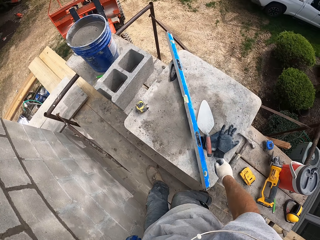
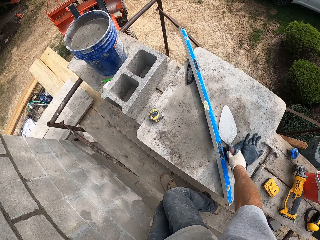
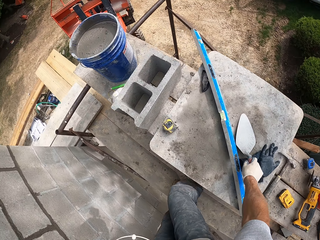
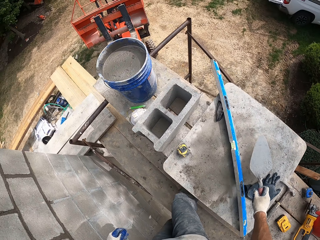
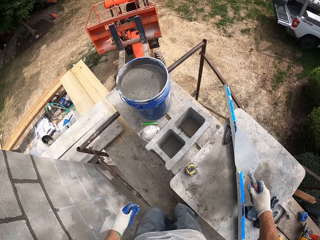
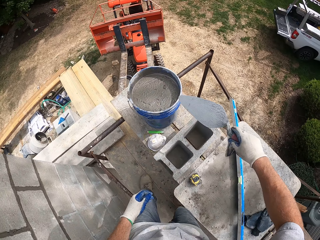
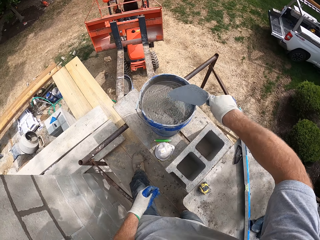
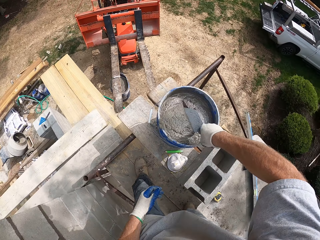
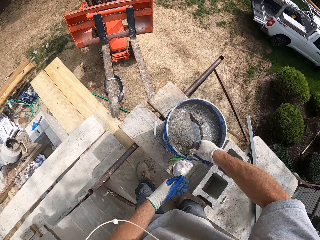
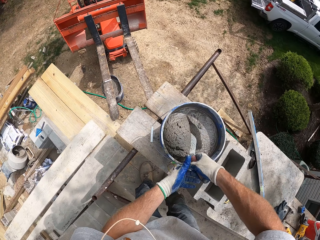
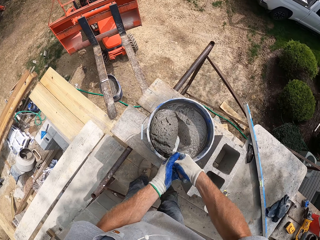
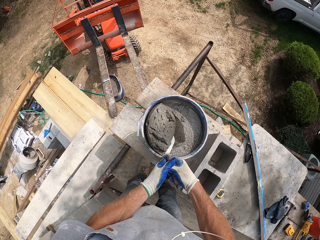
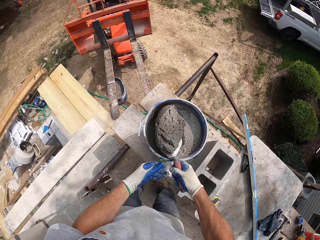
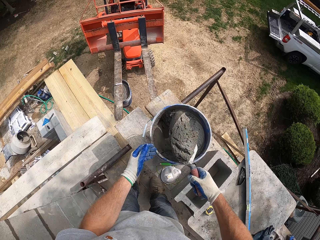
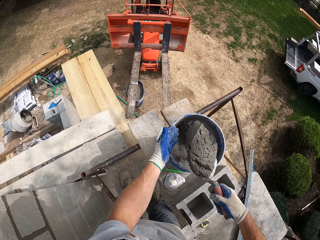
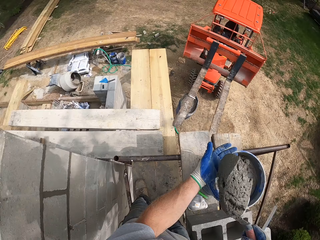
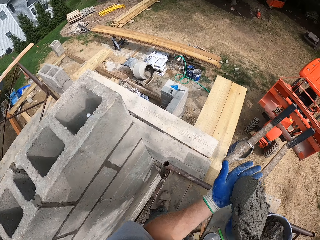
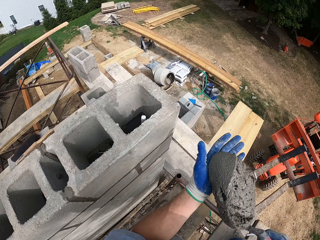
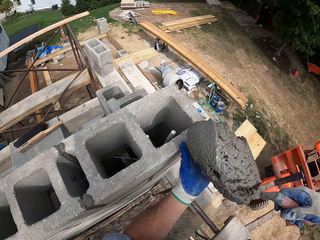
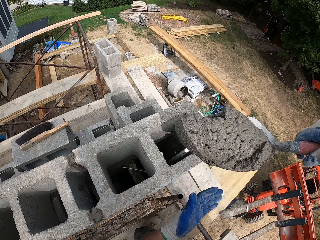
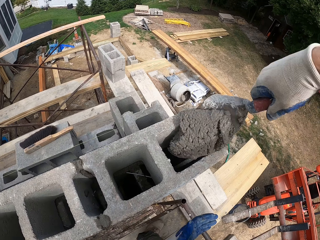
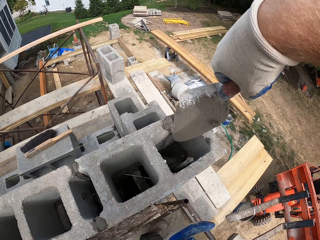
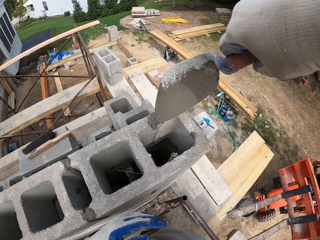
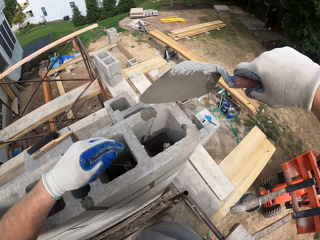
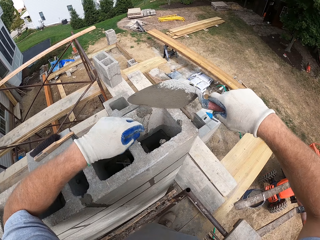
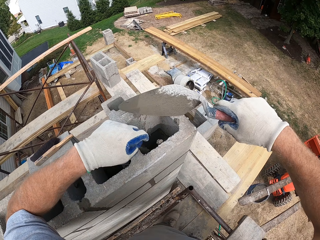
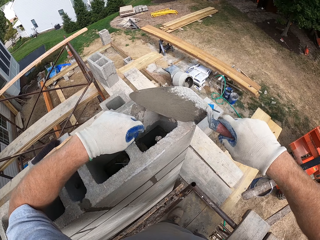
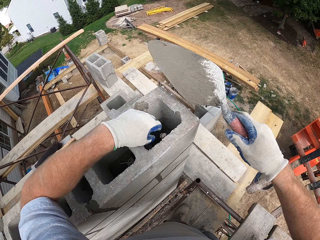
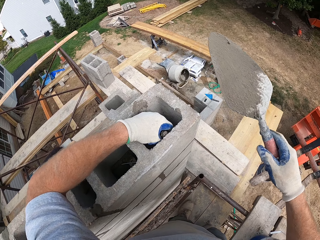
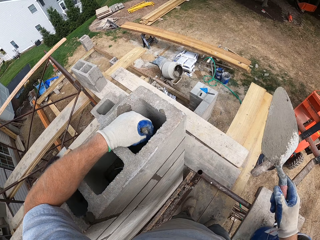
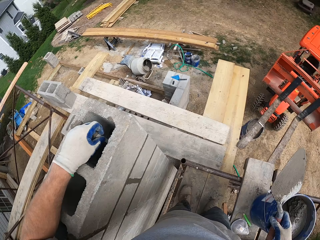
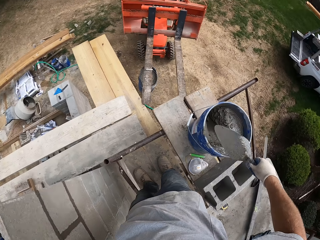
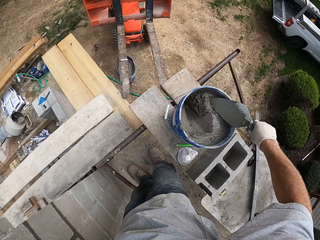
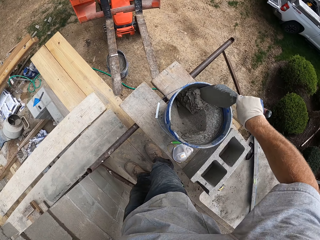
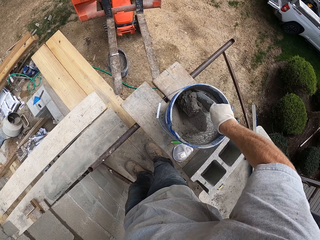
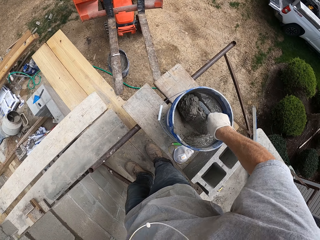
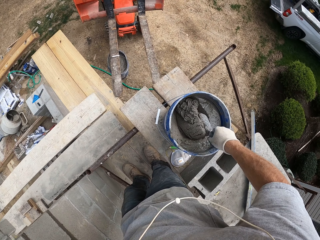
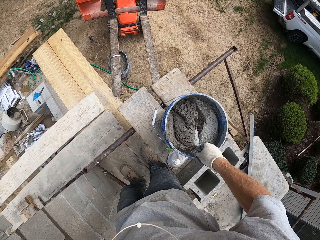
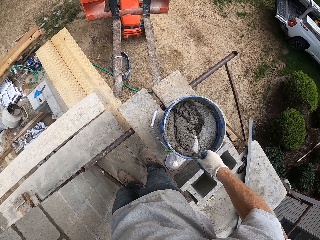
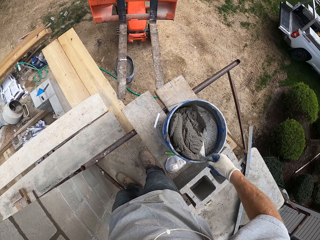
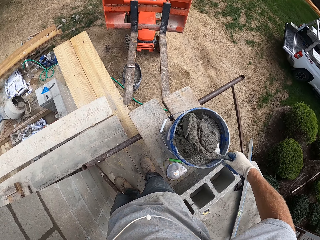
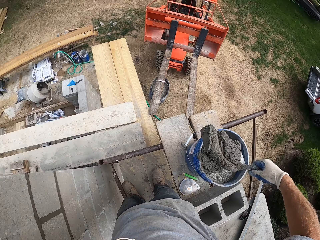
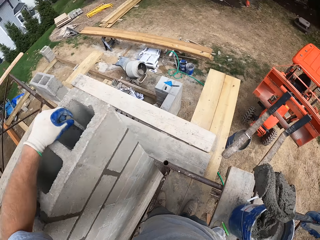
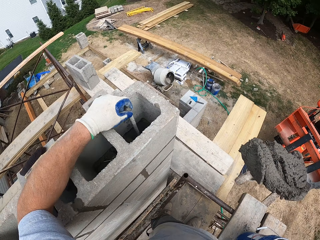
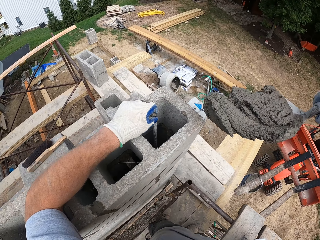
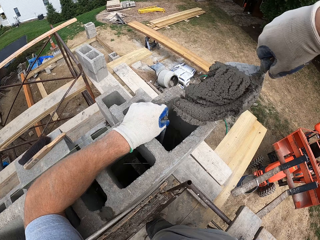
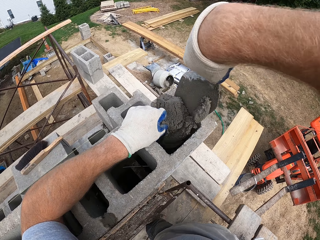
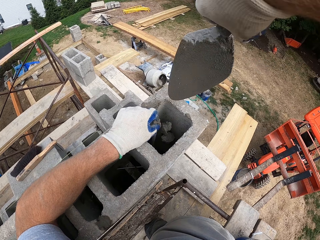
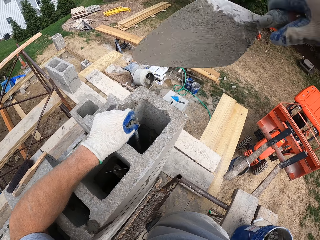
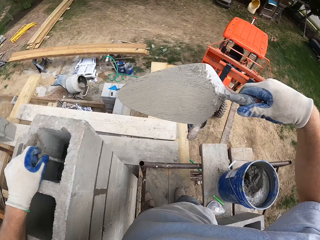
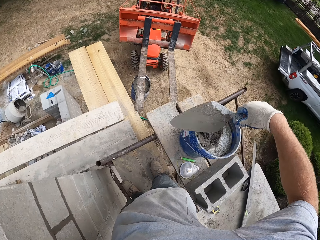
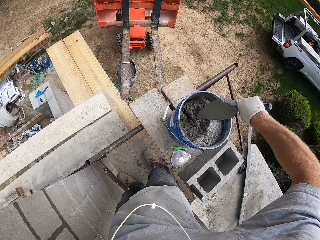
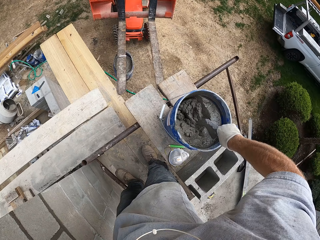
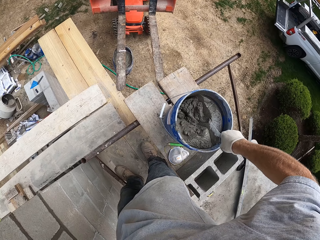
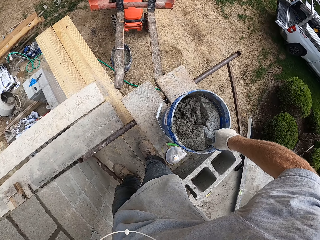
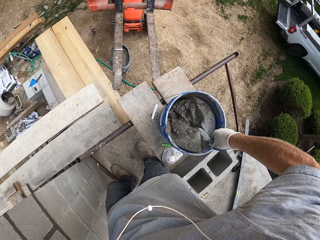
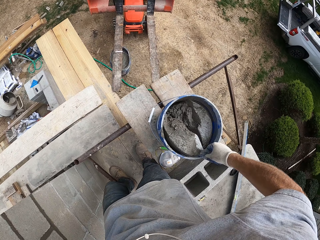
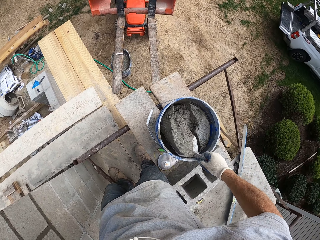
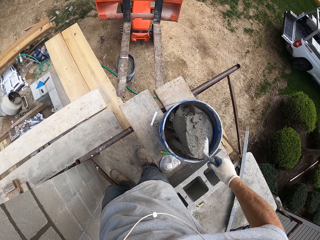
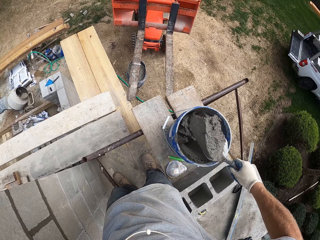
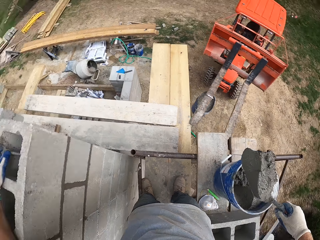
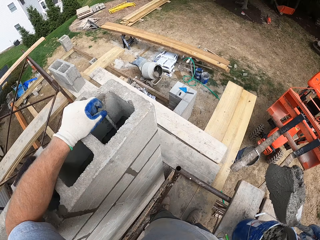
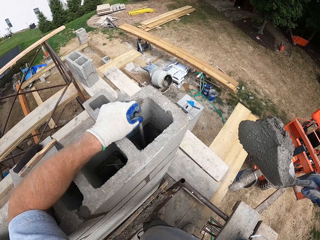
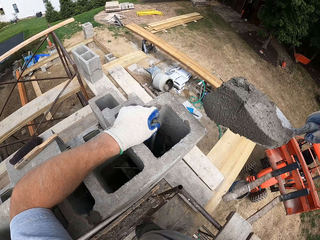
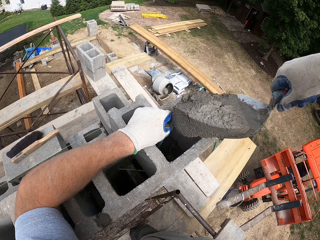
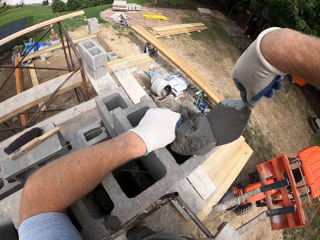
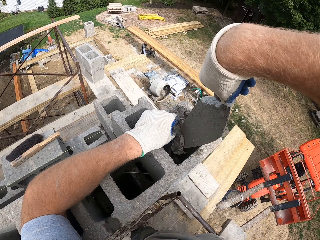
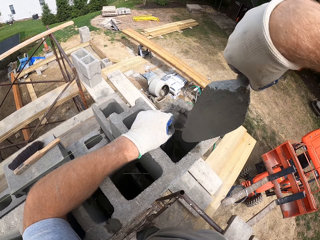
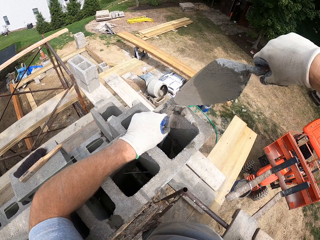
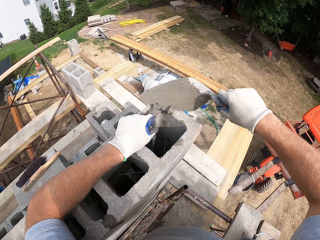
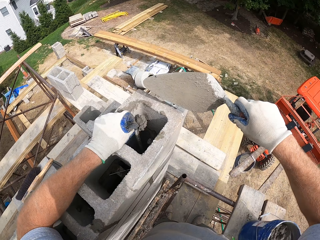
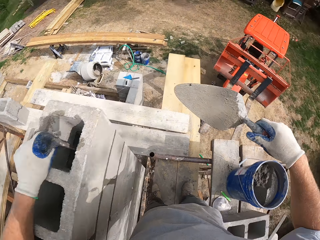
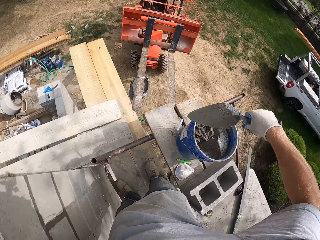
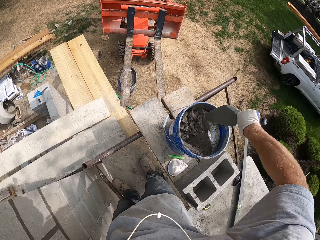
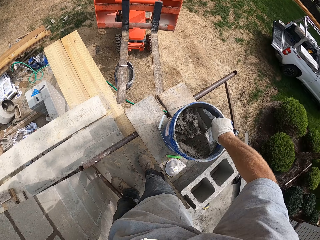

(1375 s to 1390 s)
The camera wearer picks up a trowel from a board. They scoop cement with the trowel. They pour the cement into the block hole. They scoop cement with the trowel. They pour the cement into the block hole. They scoop cement with the trowel. They pour the cement into the block hole.

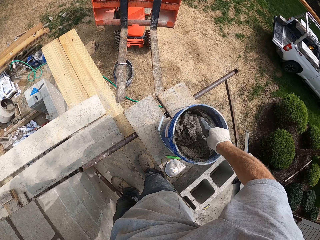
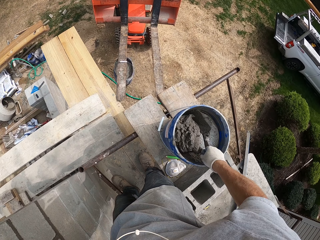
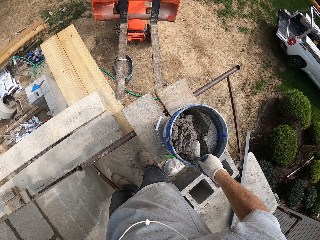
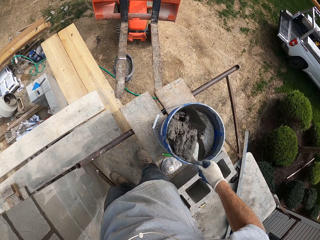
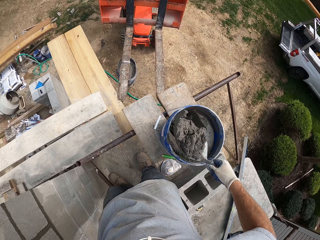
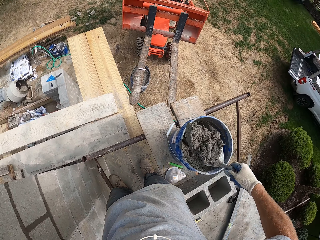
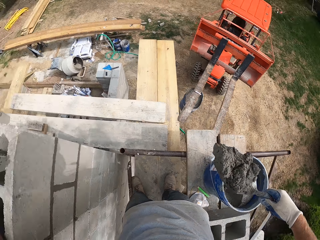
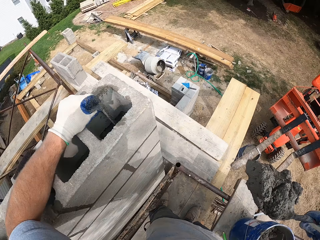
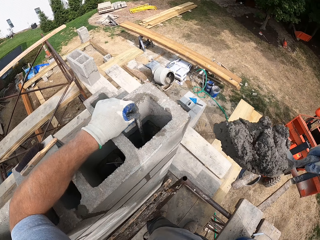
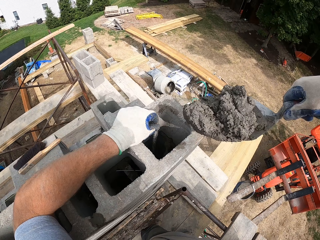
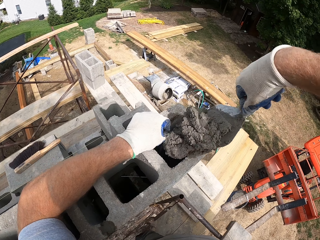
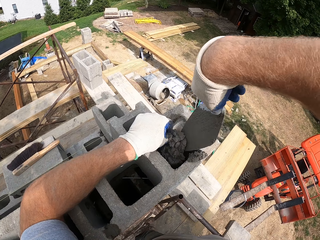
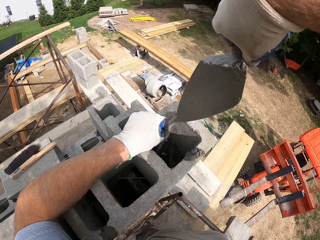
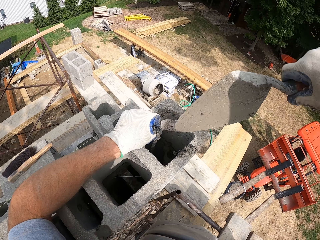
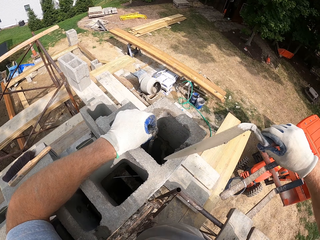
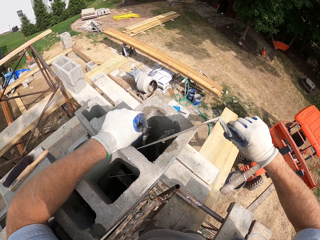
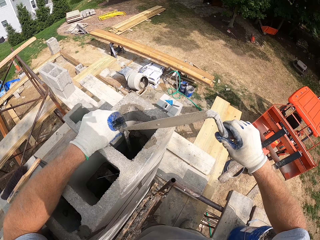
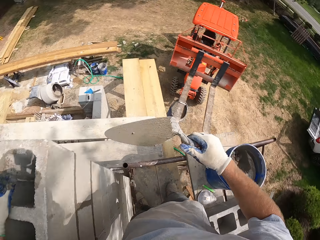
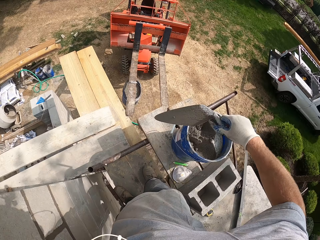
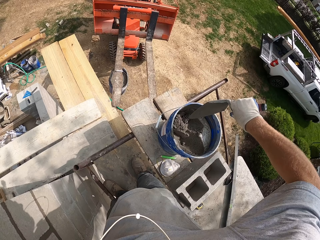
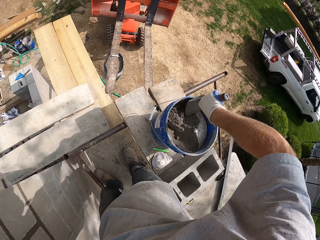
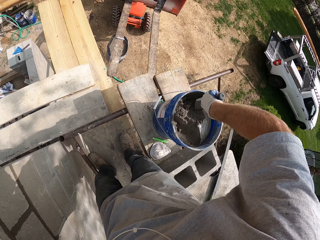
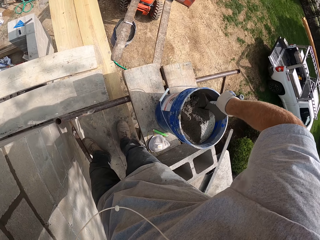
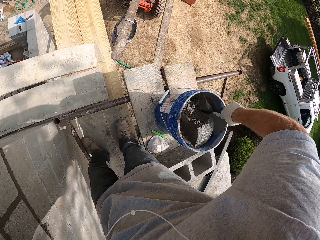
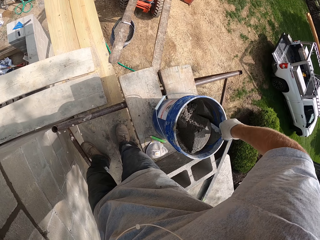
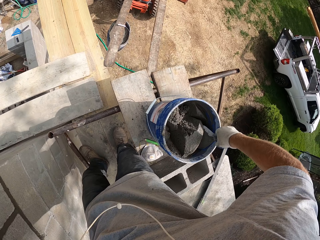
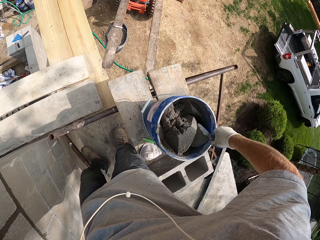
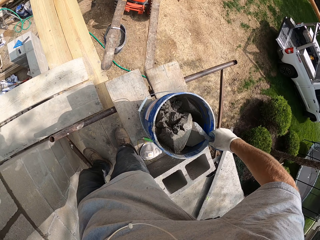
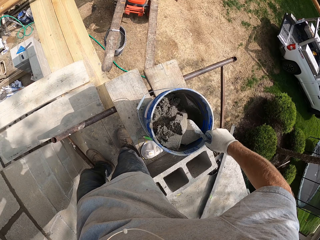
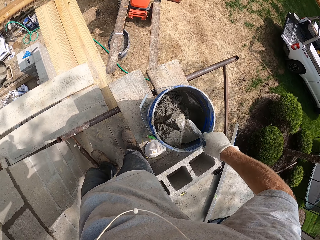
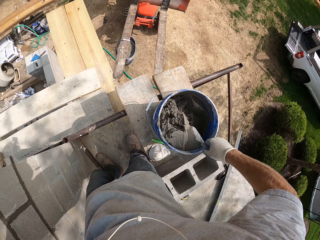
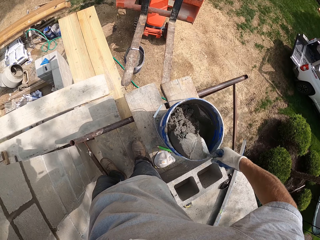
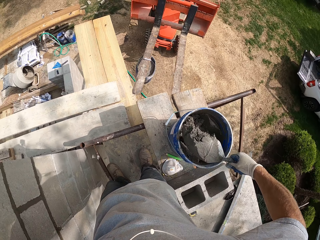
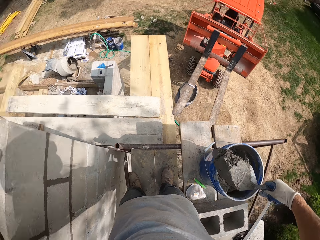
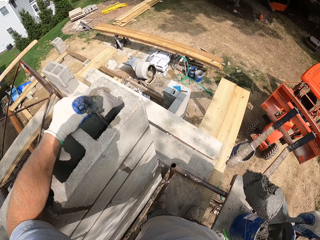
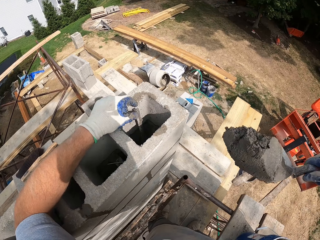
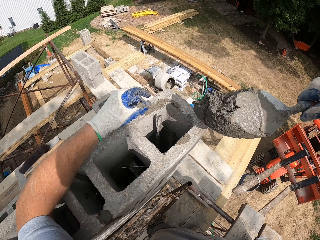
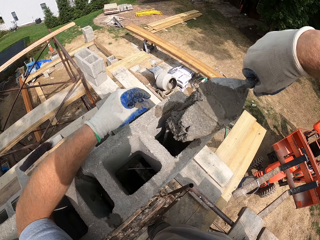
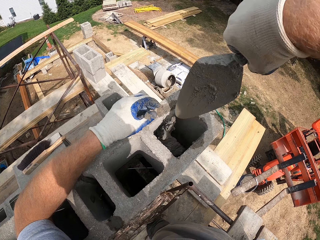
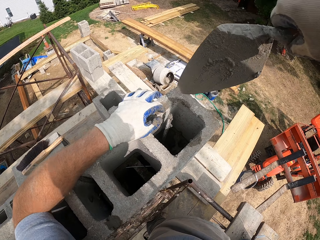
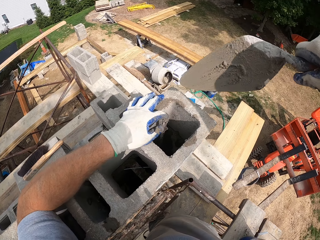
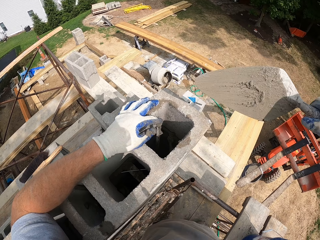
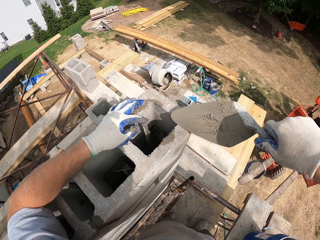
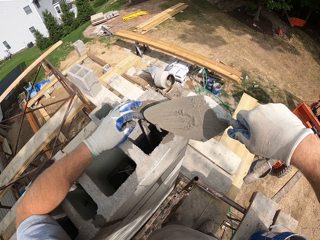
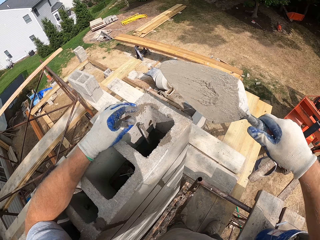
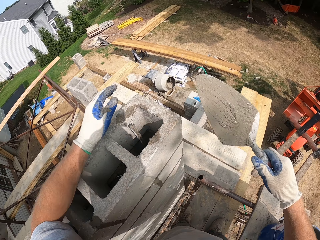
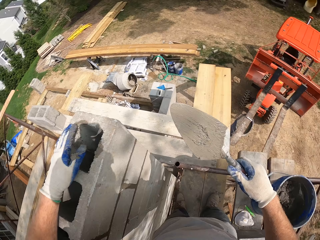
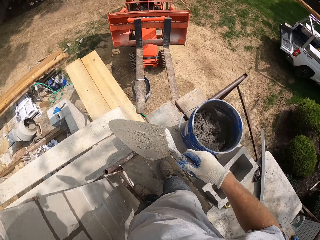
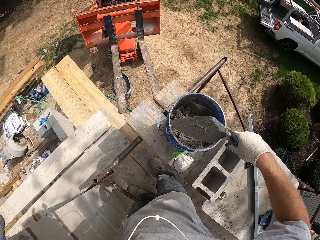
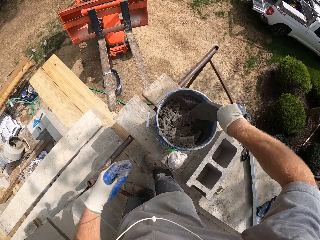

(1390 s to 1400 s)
The camera wearer scoops cement with the trowel. They pour the cement in the hole in the brick. They scoop the cement with the trowel. They pour the cement in the hole in the brick.
